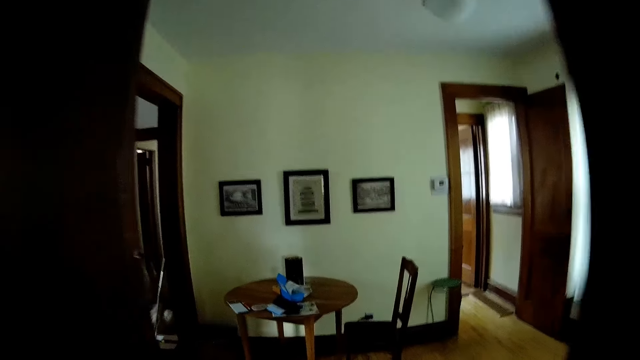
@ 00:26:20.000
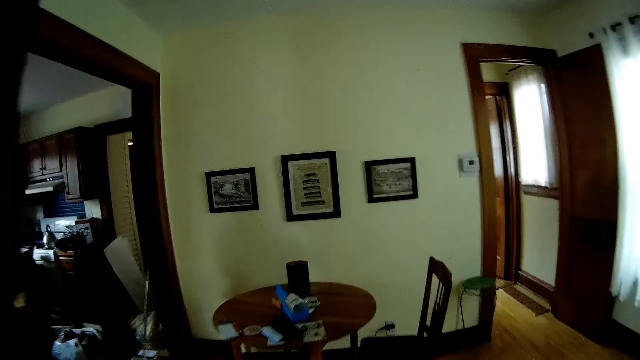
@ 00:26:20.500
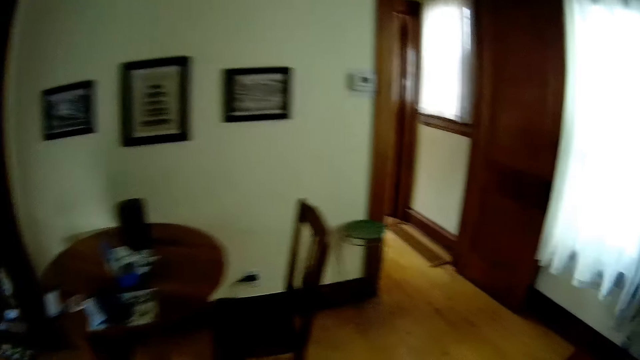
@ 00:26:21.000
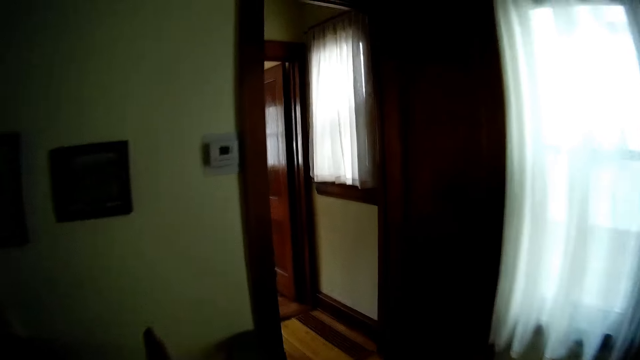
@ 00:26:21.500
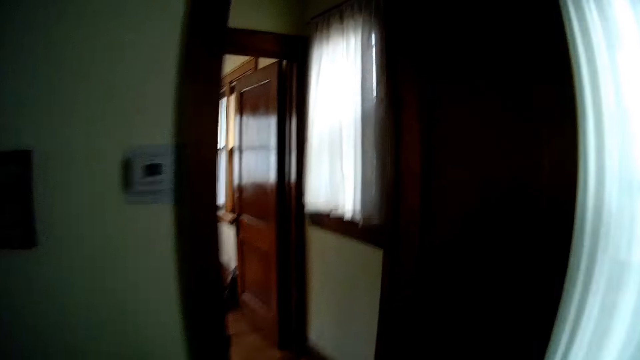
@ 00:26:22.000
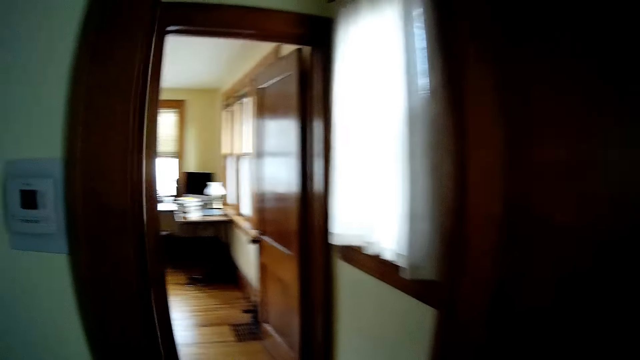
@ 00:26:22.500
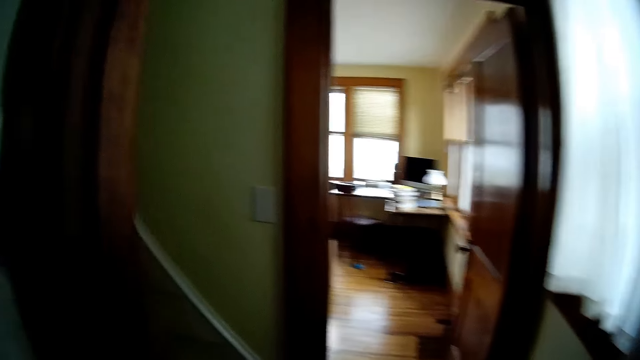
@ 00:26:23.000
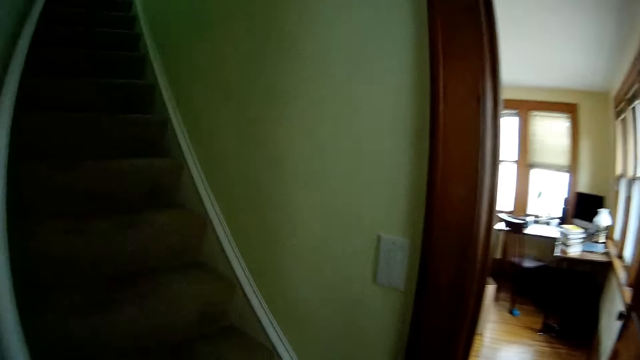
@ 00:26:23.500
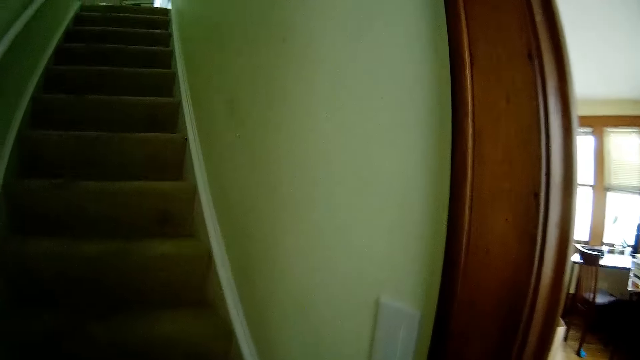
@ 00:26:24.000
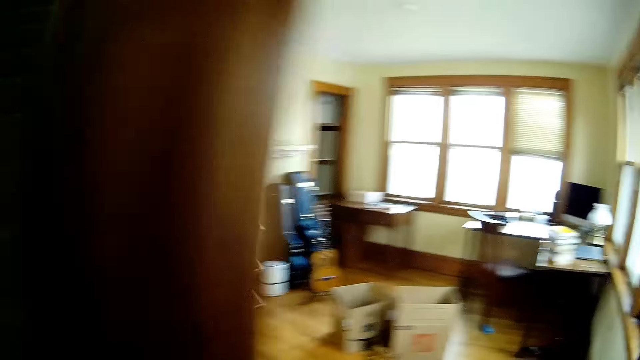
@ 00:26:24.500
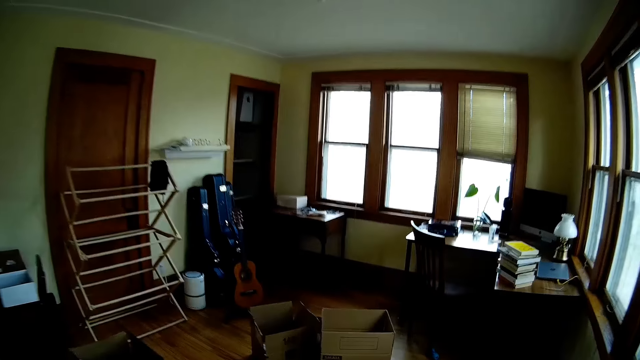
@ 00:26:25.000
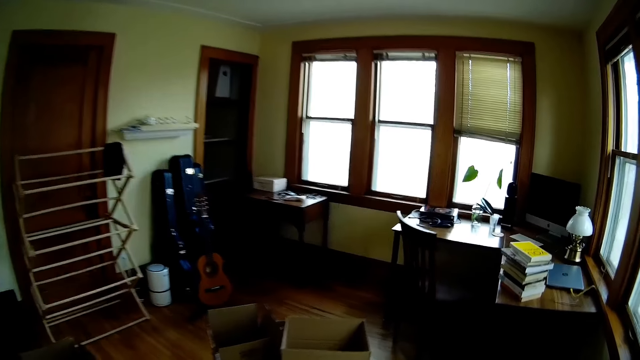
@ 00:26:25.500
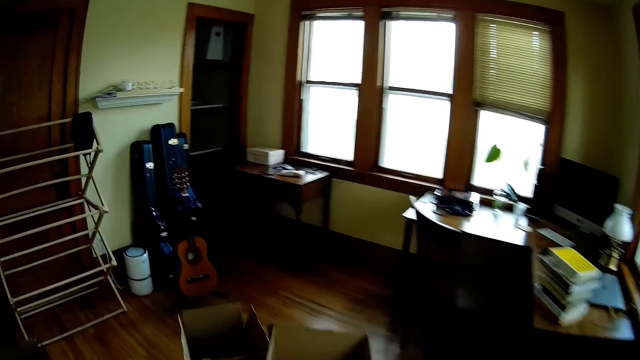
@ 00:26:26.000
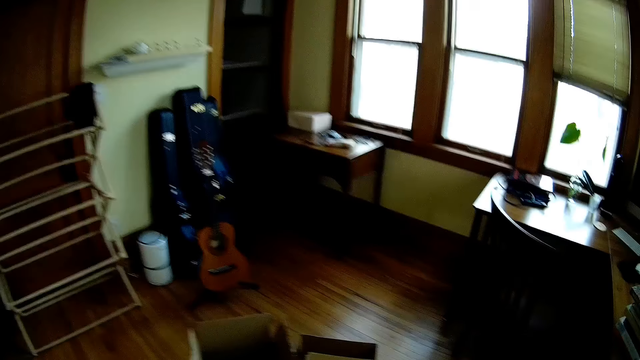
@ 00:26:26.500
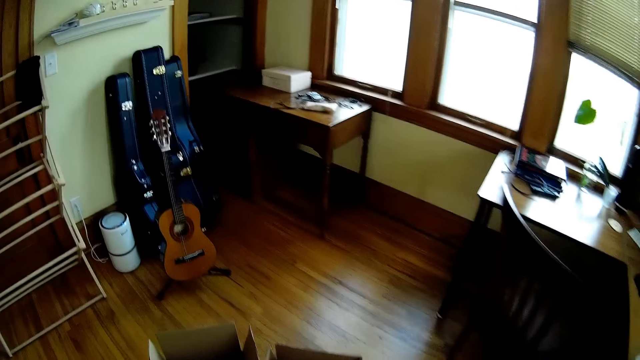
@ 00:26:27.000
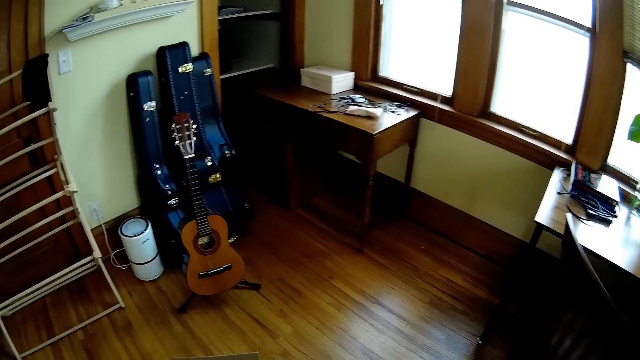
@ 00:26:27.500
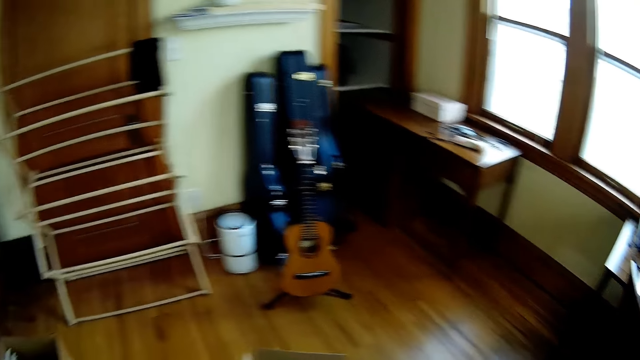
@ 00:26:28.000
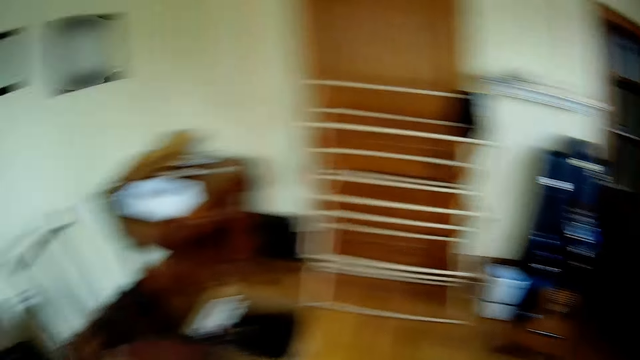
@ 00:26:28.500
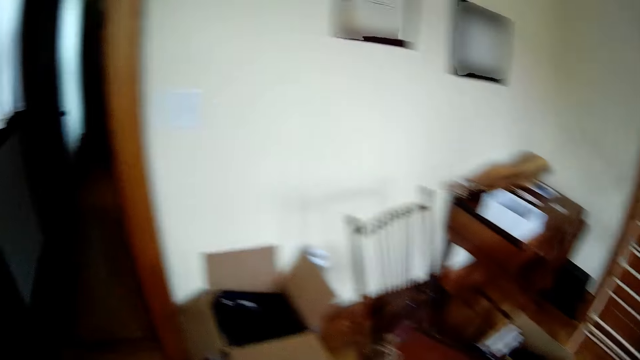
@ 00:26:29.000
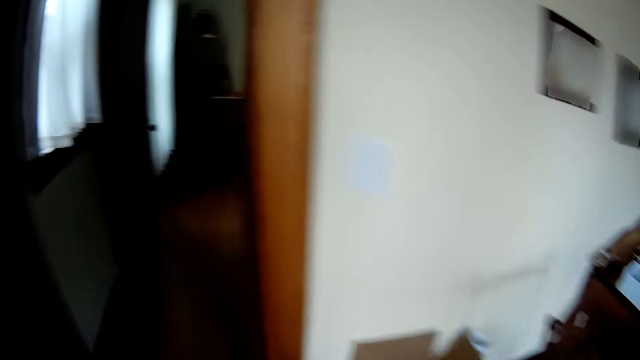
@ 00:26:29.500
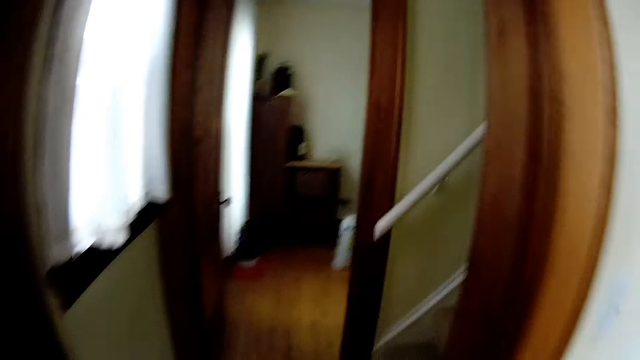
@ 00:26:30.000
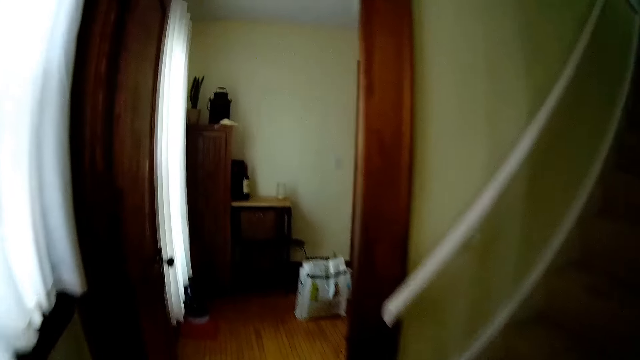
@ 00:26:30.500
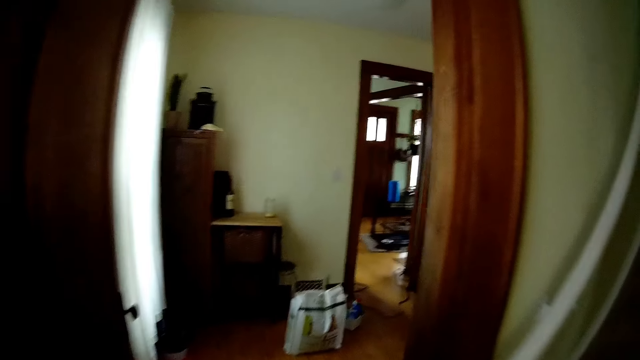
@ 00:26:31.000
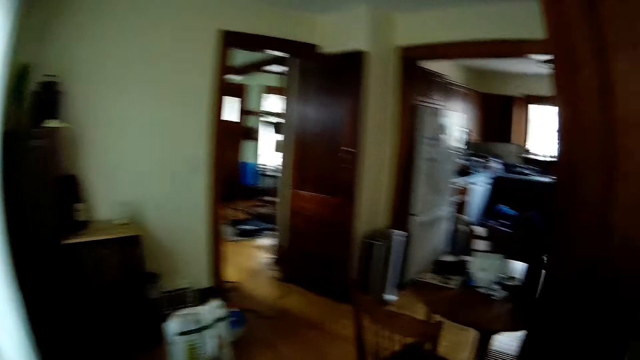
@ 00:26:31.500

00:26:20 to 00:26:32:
The camera wearer walks into the dining room.

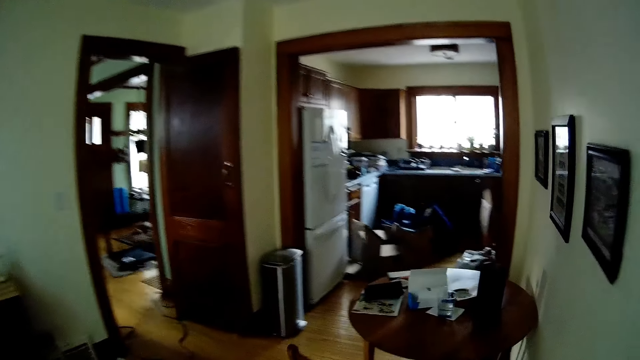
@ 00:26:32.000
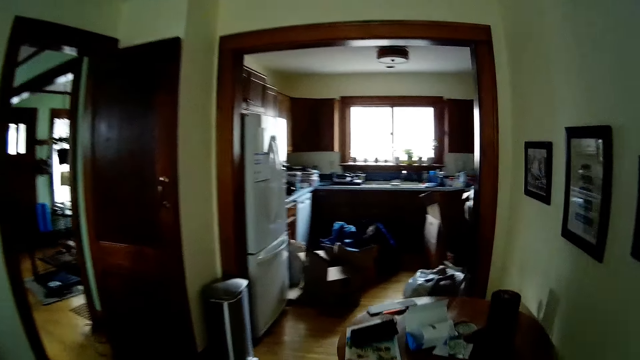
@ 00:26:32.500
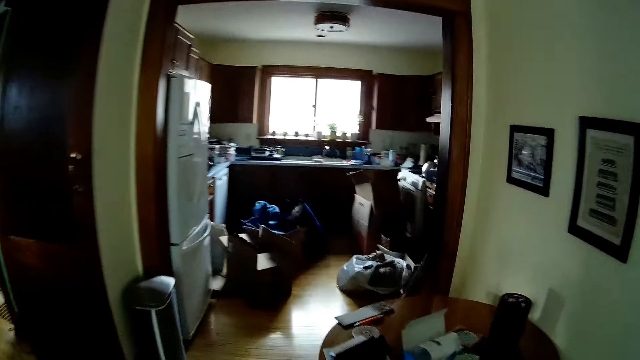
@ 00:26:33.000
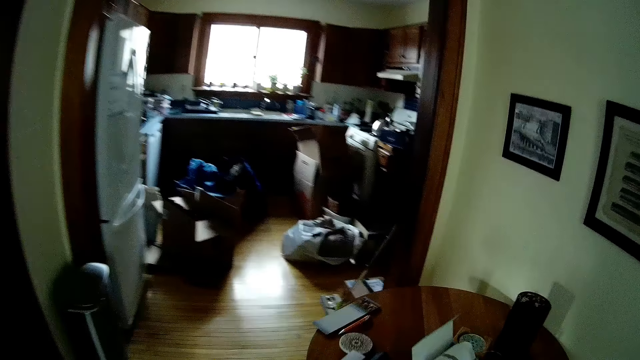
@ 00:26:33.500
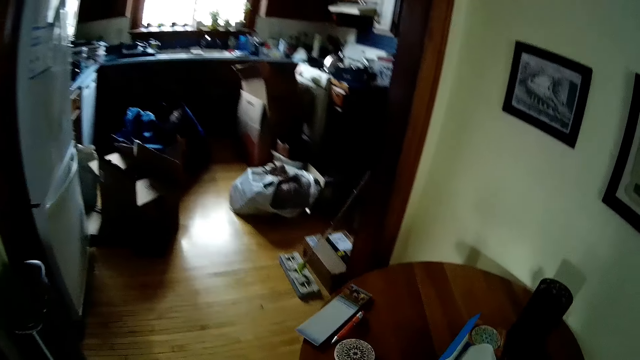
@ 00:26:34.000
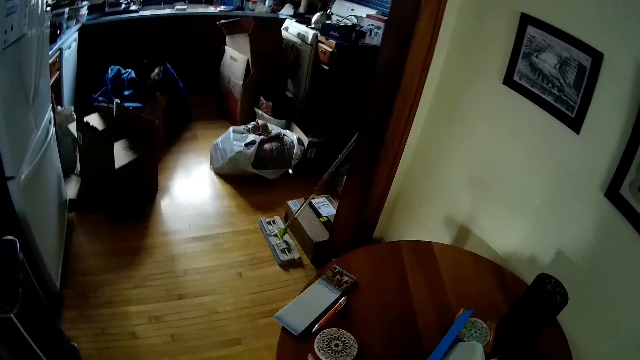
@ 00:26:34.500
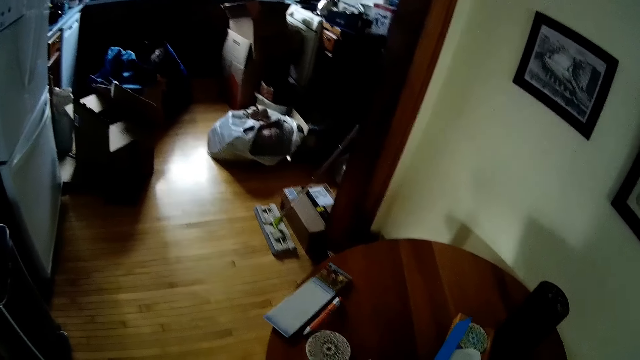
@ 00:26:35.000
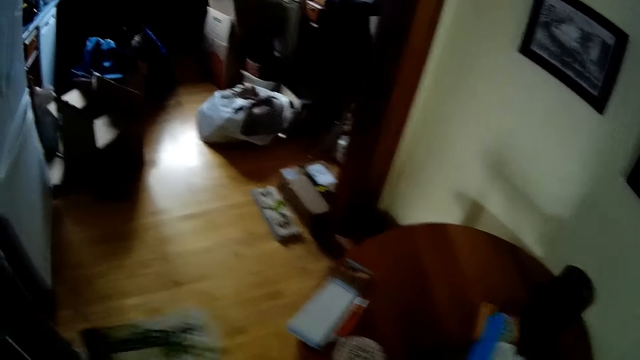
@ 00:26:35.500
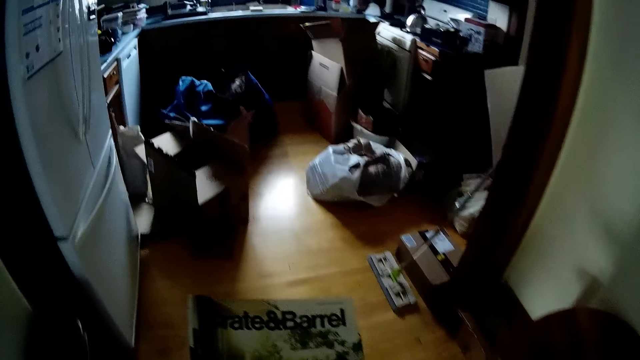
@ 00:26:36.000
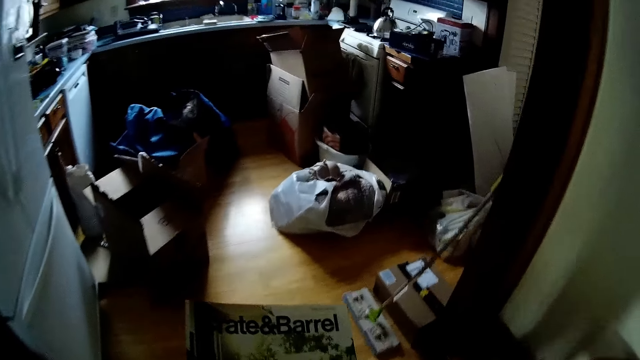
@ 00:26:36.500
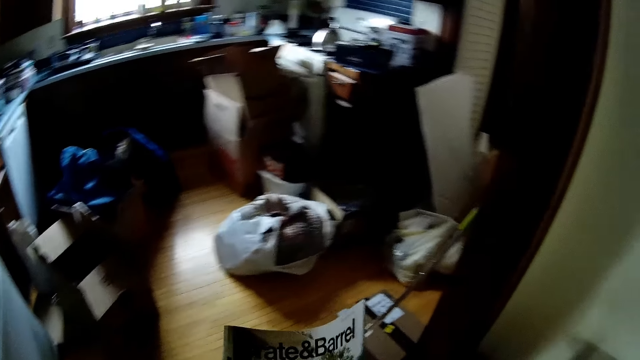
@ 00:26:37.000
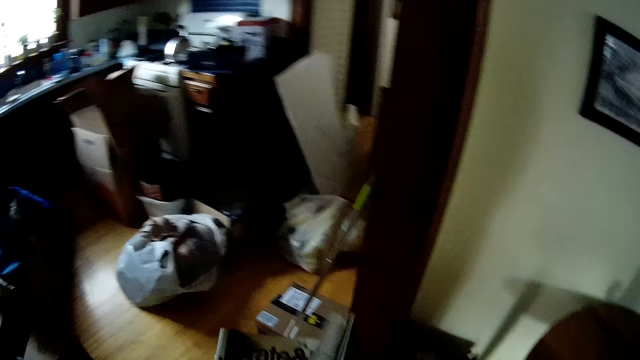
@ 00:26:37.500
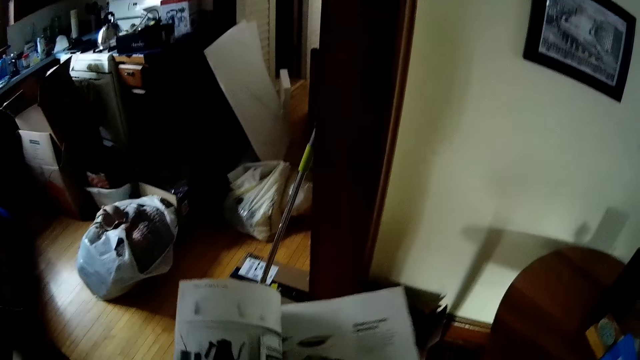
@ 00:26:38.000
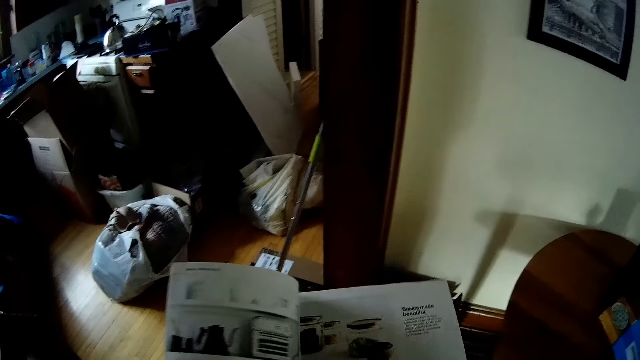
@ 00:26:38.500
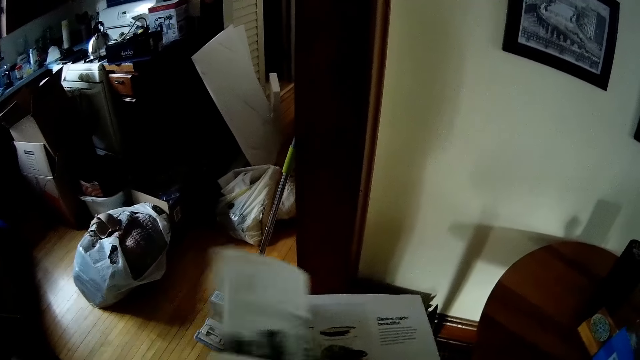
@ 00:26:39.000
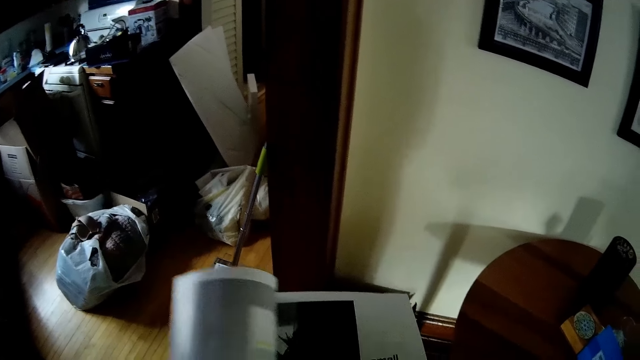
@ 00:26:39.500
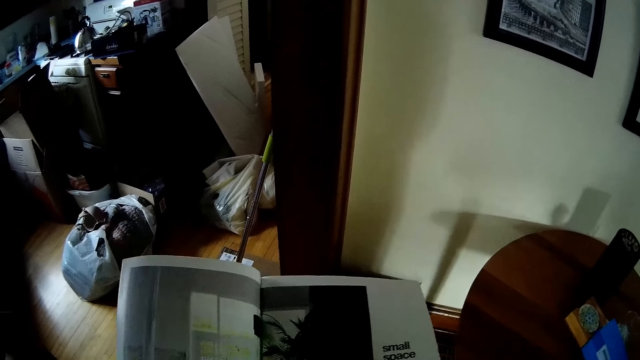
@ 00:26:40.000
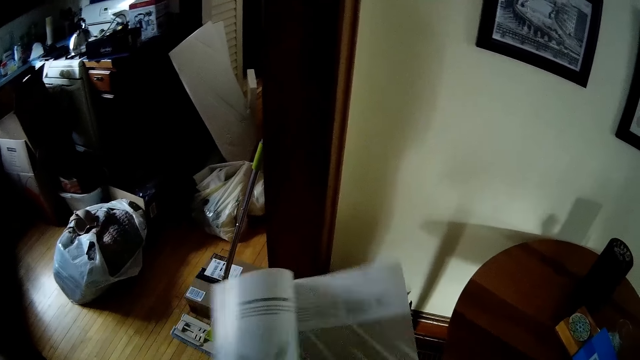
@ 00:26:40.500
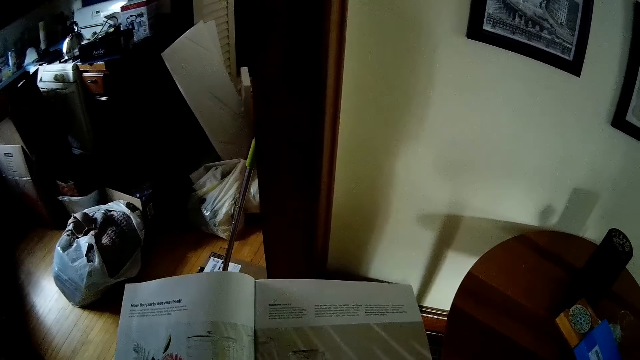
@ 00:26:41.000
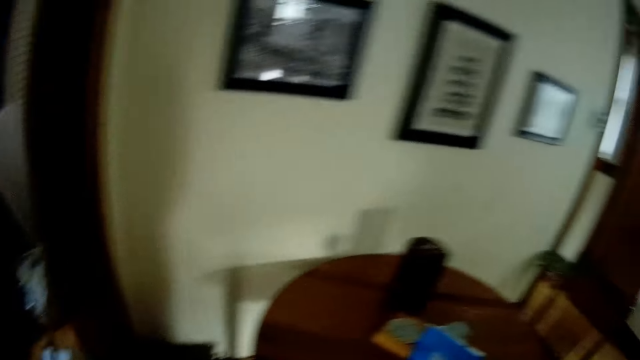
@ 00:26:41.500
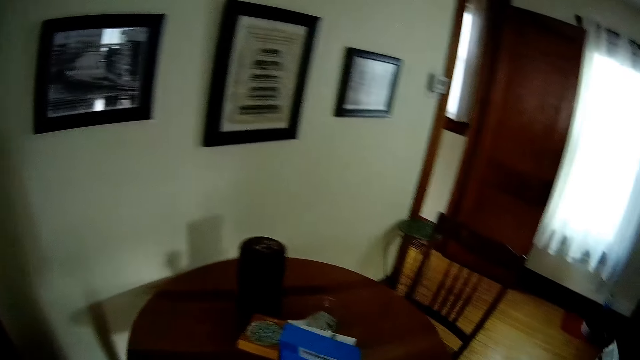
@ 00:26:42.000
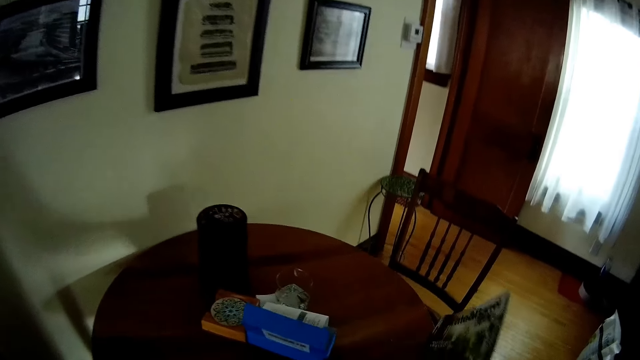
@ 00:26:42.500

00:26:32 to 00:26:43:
The camera wearer picks up a magazine from the dining table with his right hand. He walks around. He peruses through the magazine. He opens the magazine with his left hand.
